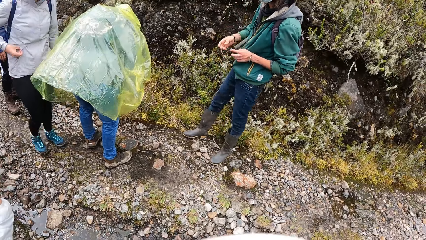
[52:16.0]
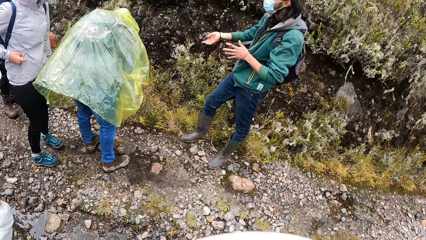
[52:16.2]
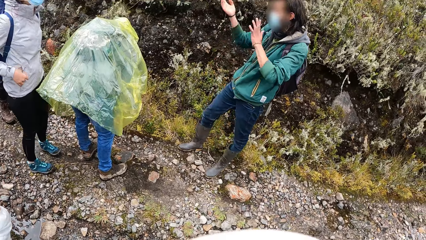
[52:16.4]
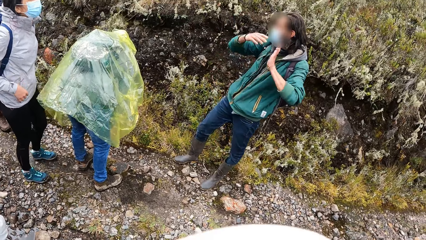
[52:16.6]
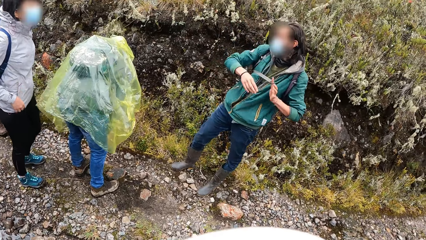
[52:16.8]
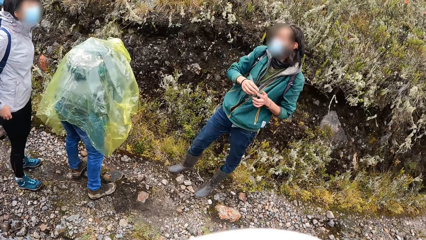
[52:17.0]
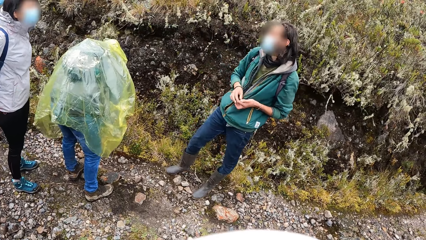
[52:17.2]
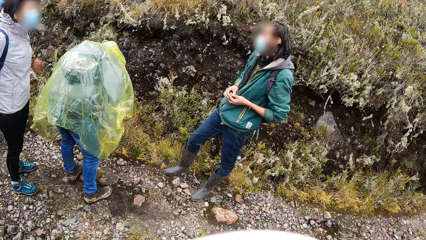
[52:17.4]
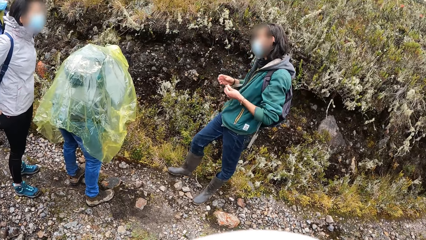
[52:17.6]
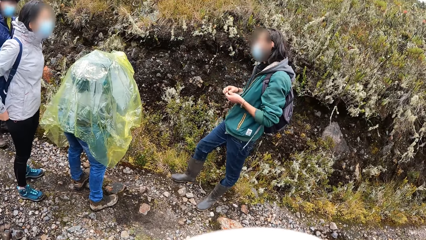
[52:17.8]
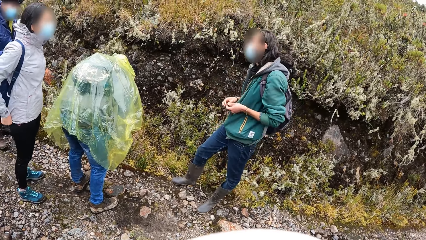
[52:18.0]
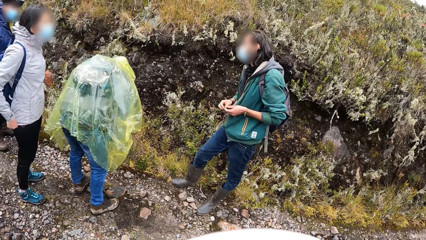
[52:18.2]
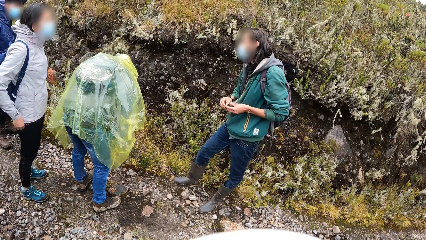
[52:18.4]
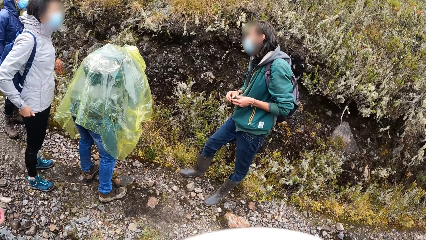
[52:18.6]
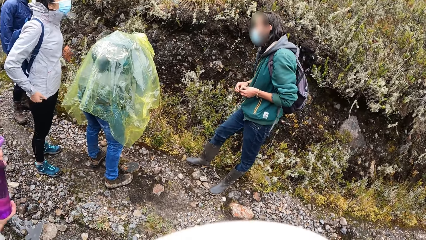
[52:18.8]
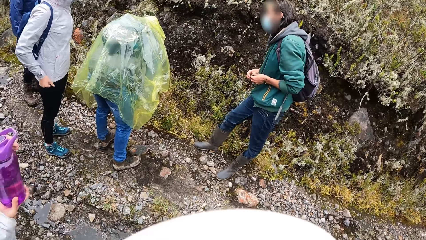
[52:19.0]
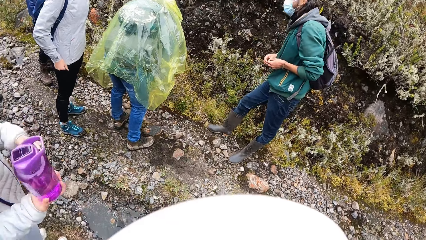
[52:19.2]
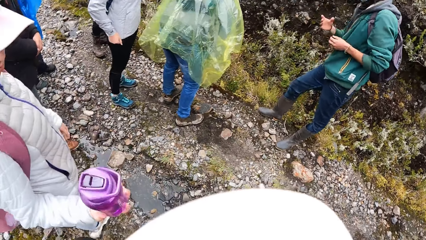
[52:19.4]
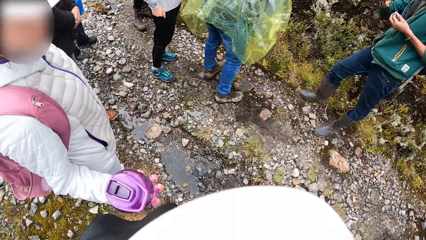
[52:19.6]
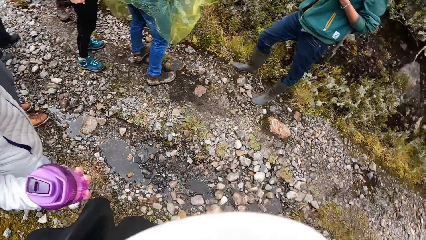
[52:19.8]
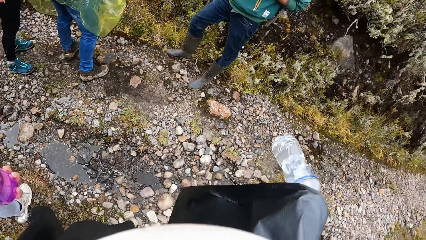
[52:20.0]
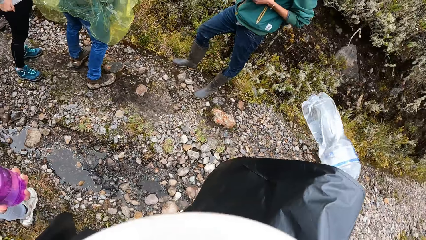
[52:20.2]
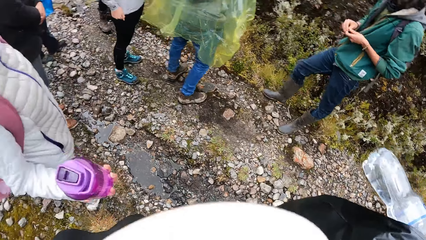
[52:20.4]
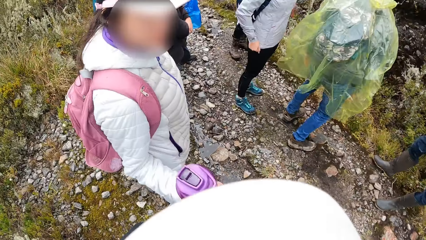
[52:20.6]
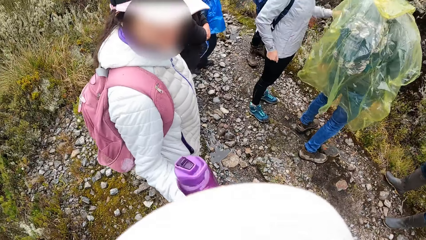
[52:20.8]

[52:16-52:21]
The camera wearer stares at a man, another man and a lady.

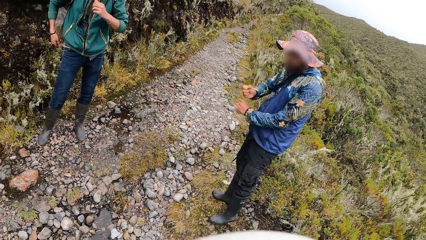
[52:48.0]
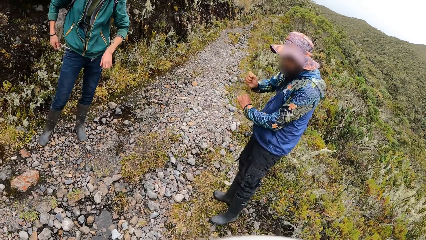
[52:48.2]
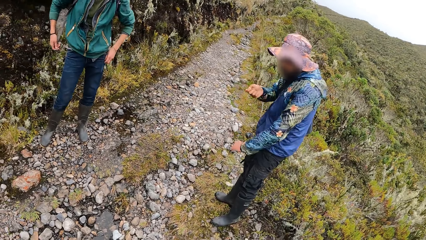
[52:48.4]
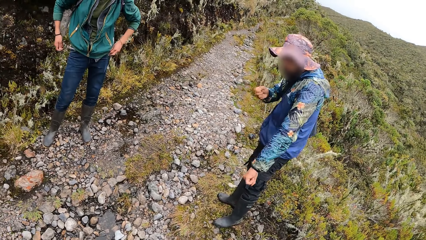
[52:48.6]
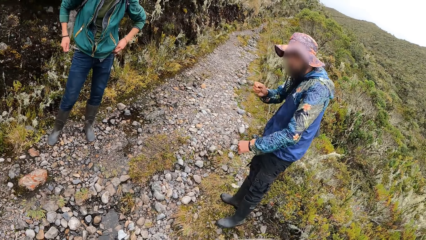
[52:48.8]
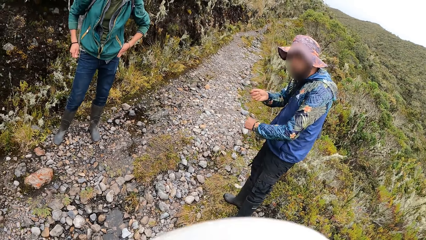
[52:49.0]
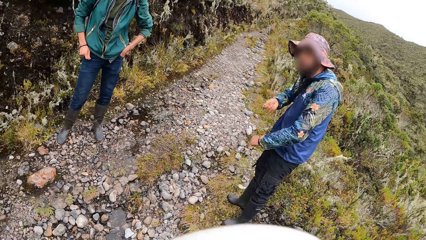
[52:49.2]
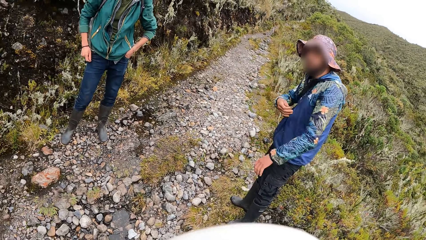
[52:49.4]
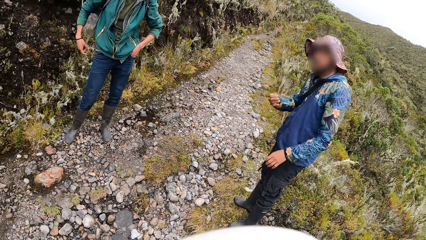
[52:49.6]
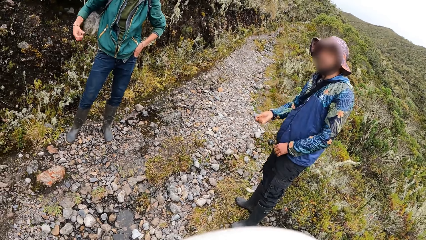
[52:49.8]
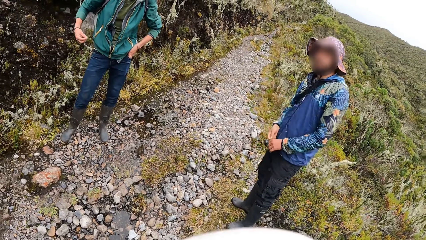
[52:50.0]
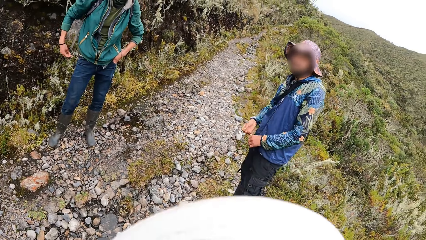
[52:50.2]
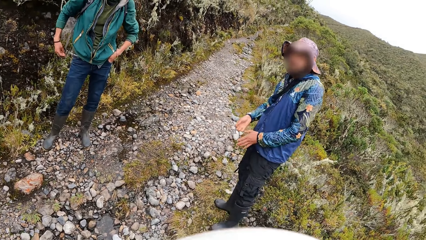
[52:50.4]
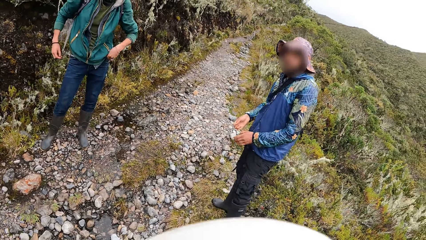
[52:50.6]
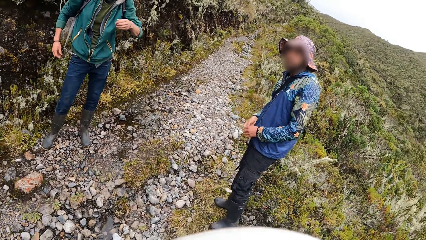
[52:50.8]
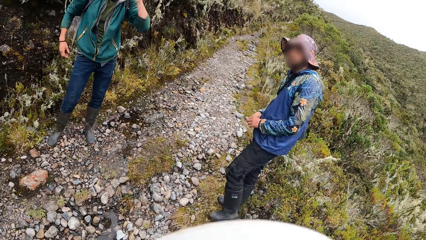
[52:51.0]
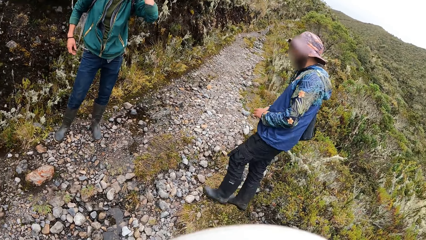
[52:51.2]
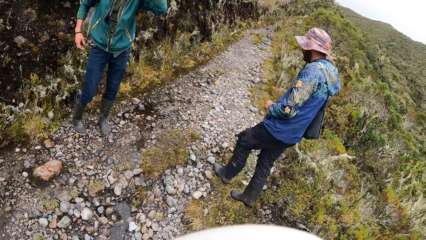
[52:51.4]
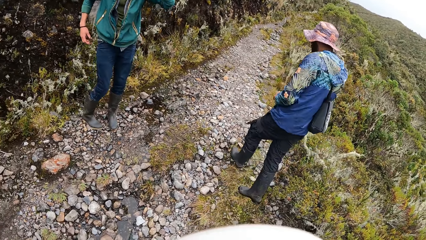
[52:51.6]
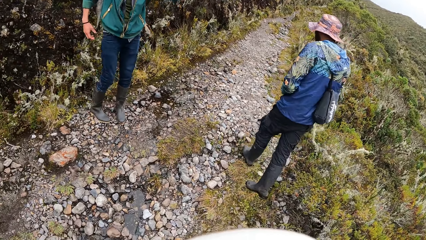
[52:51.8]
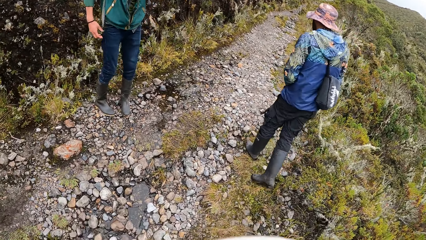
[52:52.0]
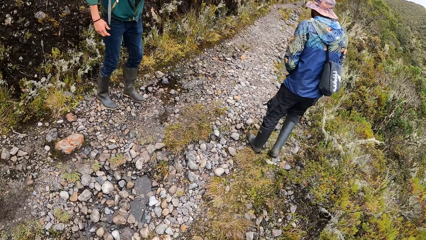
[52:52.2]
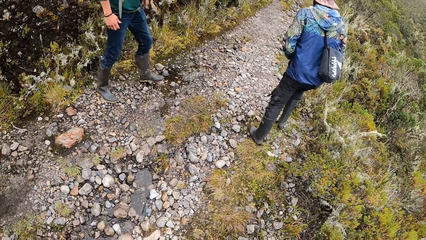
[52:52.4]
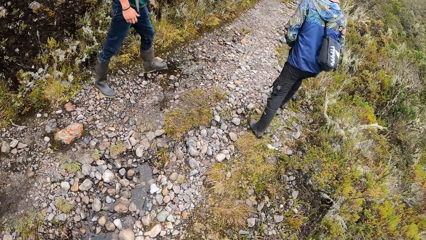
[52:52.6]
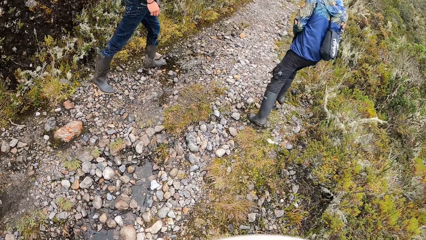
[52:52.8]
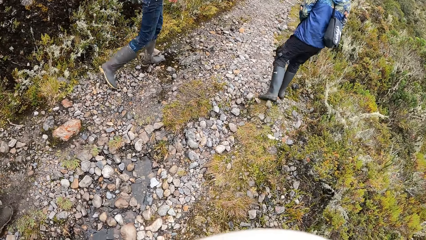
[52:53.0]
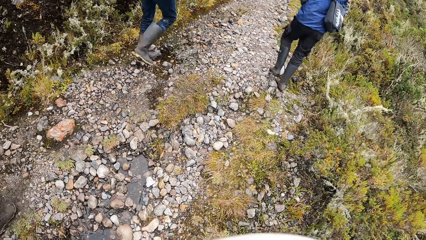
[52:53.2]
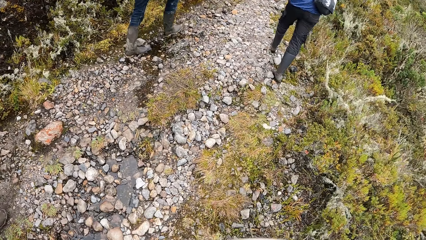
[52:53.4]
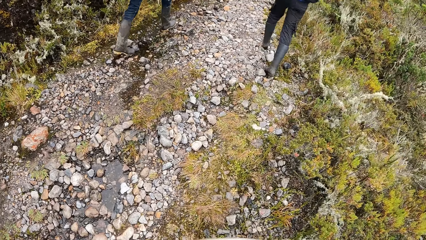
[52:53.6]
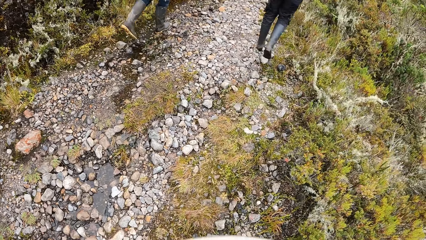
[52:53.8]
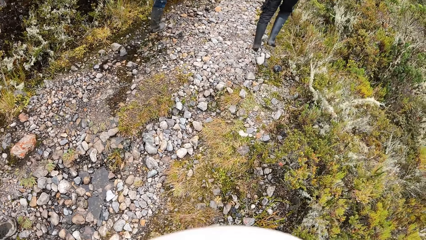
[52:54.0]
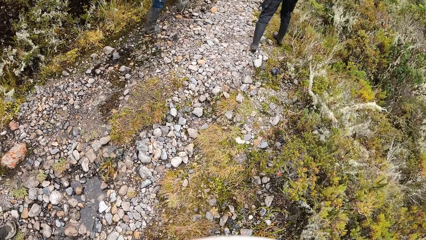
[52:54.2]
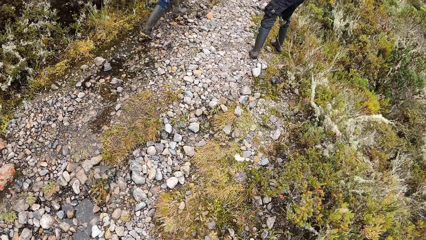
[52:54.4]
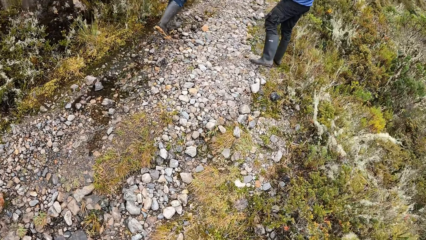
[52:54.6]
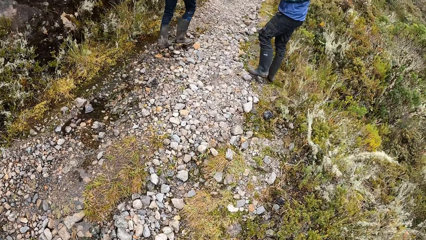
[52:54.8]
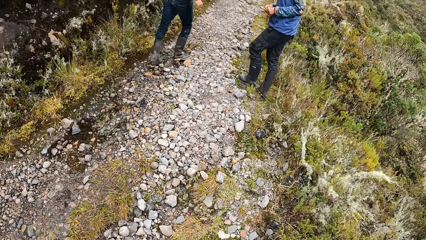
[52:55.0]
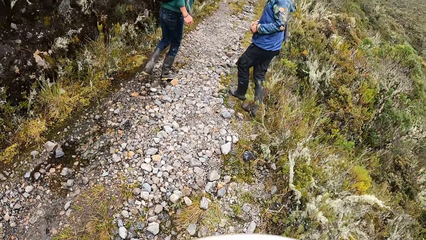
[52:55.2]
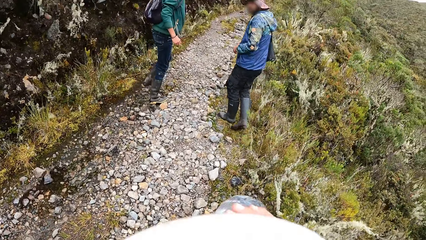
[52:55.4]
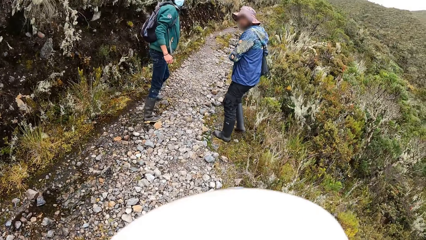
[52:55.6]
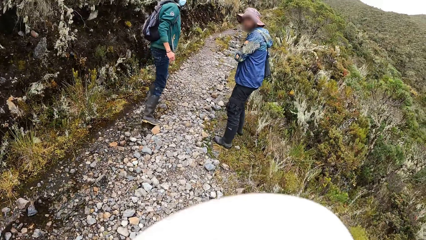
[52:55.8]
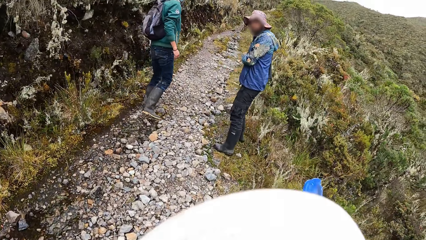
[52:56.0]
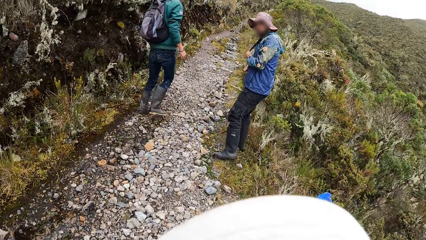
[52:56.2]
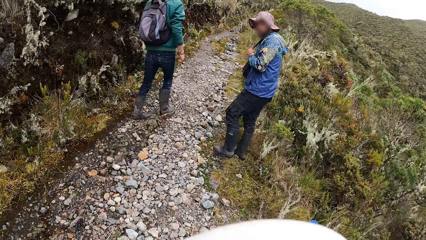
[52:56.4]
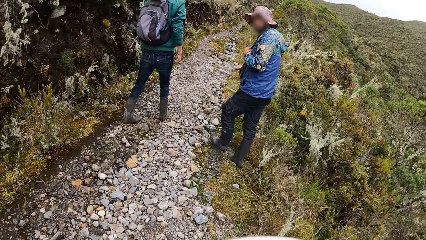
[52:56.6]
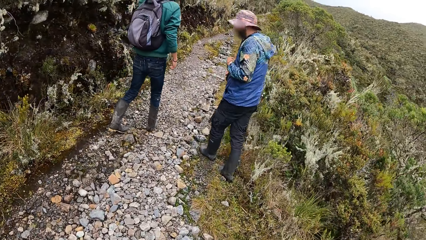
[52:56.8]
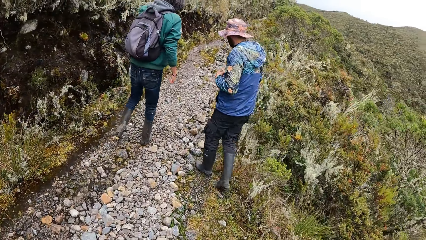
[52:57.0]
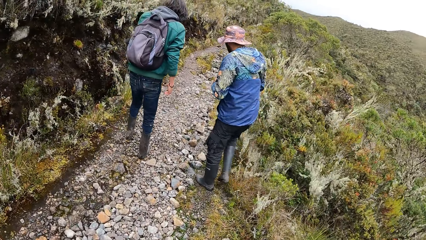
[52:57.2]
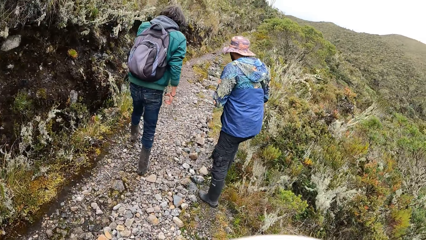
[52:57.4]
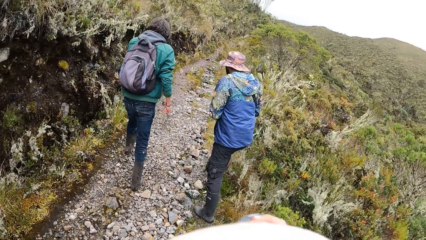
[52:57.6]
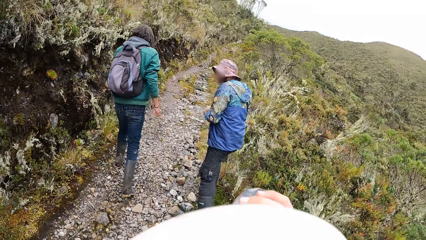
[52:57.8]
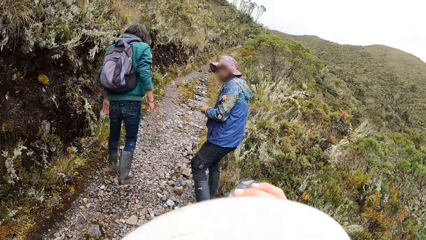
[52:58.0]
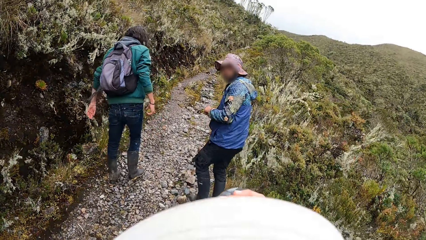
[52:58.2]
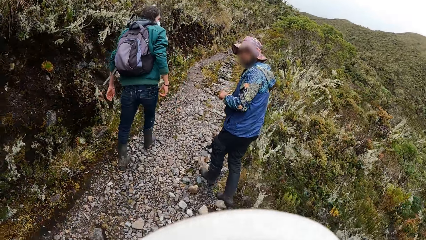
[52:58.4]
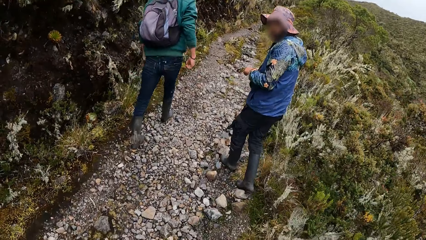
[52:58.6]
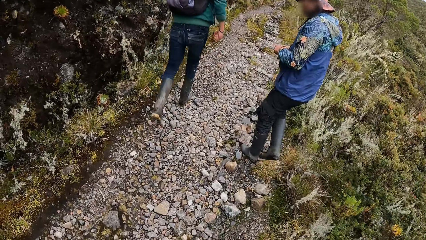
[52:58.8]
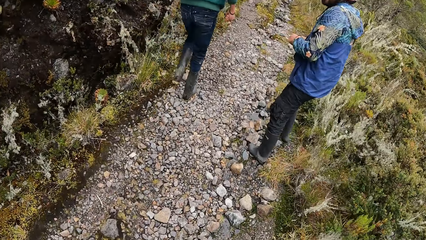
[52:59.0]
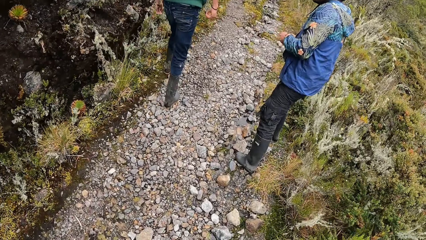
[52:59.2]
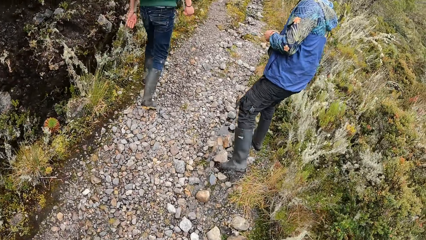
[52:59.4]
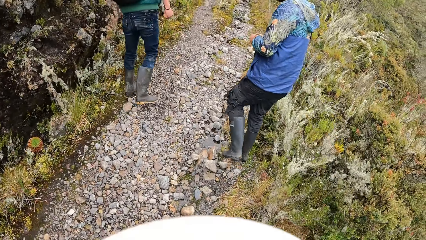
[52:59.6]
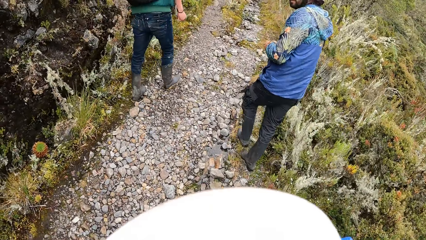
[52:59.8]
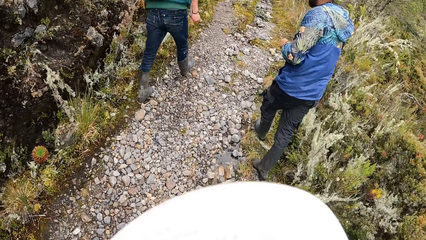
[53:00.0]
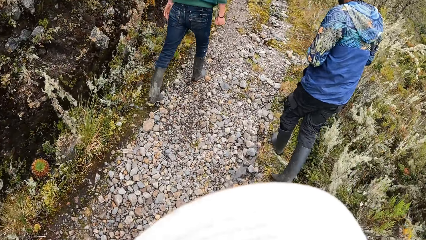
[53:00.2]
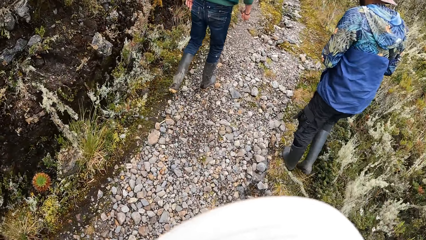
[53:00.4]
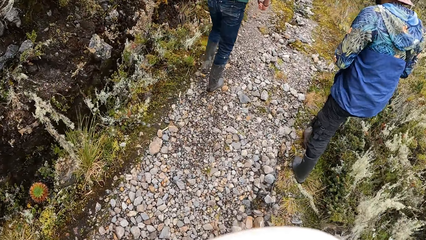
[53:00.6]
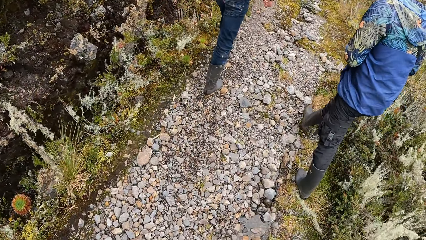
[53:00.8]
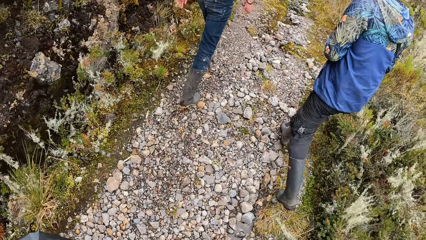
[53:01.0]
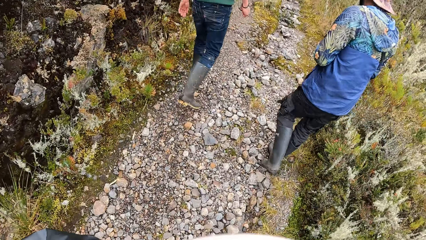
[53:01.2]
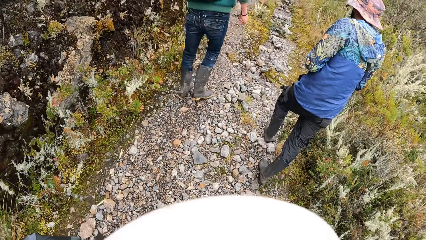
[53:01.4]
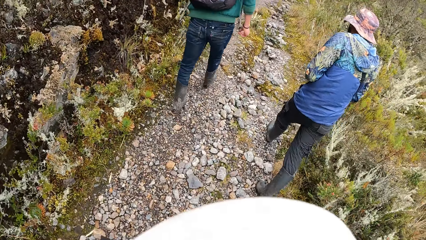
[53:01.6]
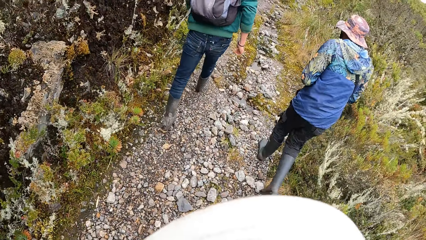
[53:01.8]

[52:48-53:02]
A man gestures at the camera wearer and another man. The camera wearer walks on the trail alongside a group of people. They climb the mountain.
